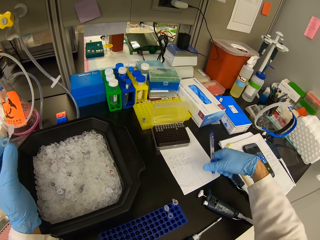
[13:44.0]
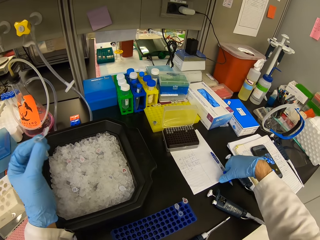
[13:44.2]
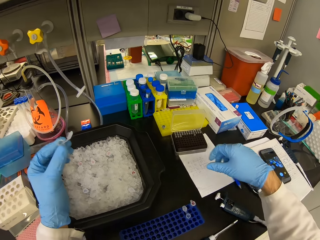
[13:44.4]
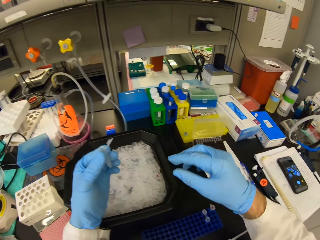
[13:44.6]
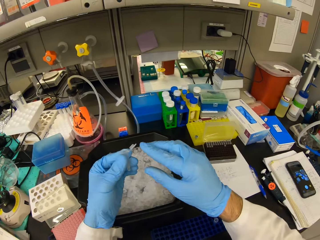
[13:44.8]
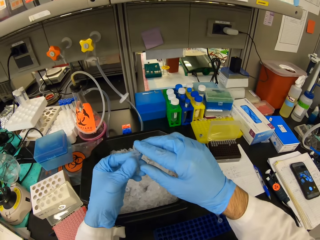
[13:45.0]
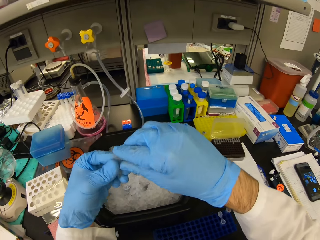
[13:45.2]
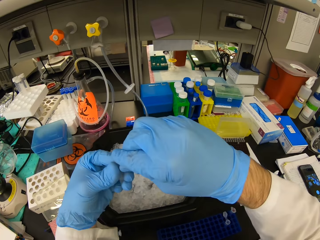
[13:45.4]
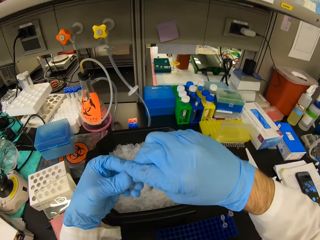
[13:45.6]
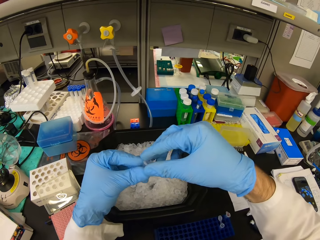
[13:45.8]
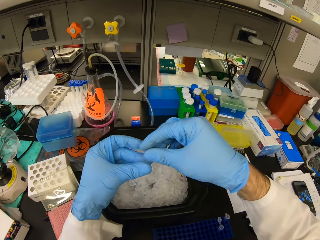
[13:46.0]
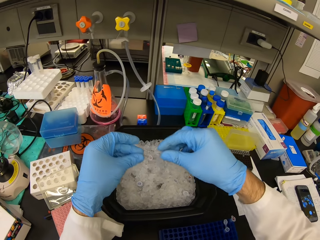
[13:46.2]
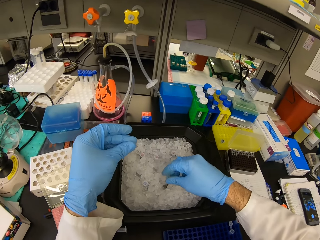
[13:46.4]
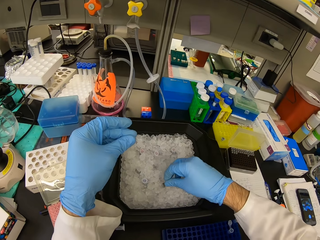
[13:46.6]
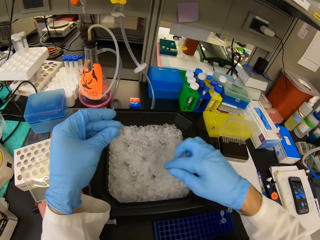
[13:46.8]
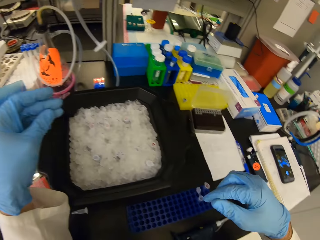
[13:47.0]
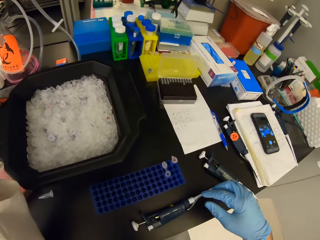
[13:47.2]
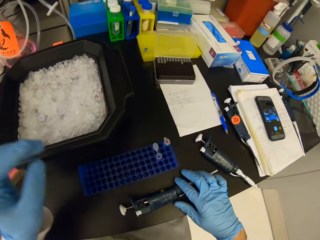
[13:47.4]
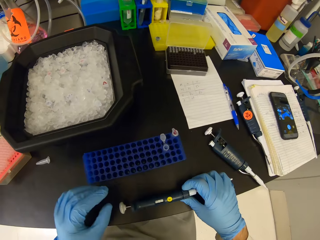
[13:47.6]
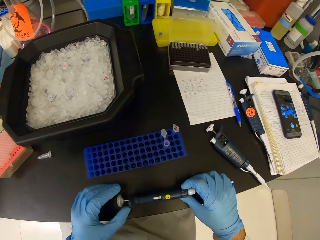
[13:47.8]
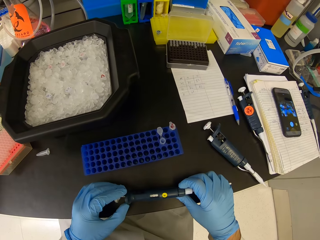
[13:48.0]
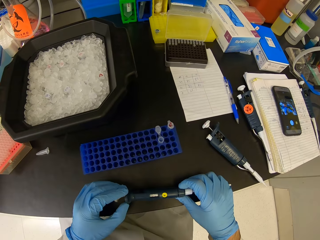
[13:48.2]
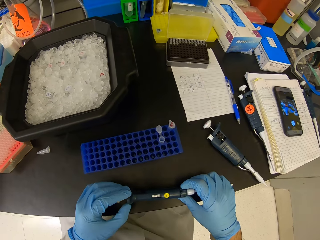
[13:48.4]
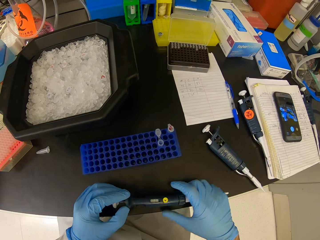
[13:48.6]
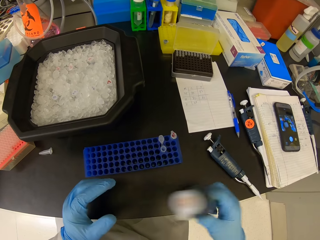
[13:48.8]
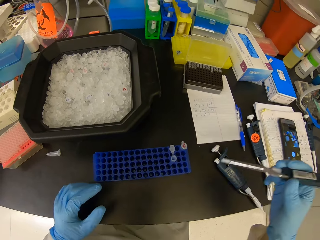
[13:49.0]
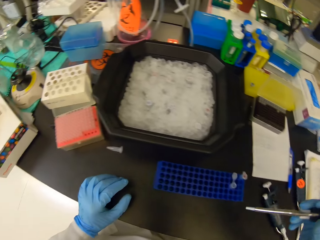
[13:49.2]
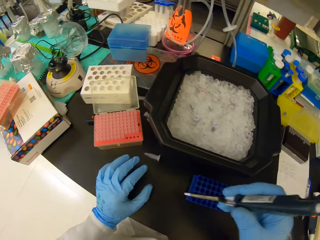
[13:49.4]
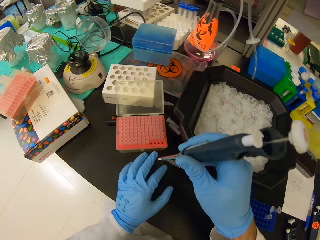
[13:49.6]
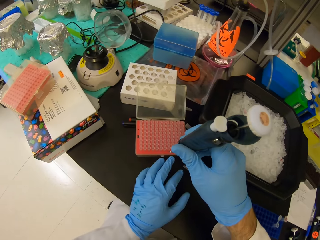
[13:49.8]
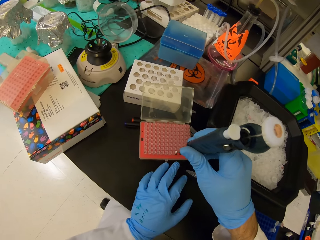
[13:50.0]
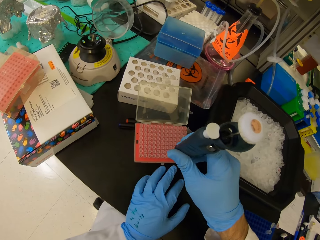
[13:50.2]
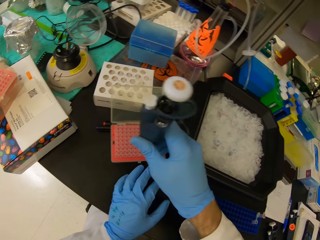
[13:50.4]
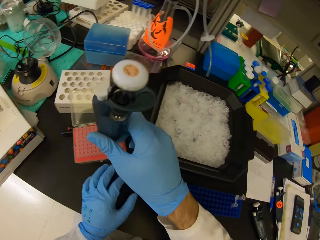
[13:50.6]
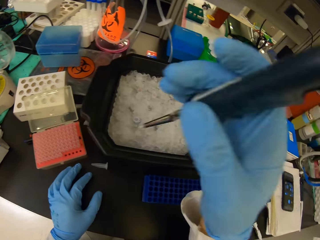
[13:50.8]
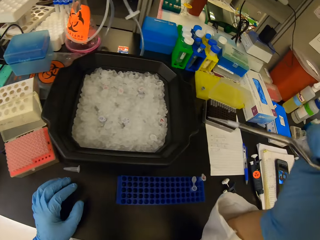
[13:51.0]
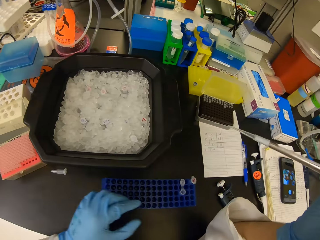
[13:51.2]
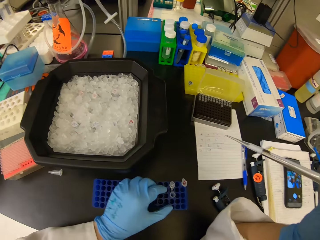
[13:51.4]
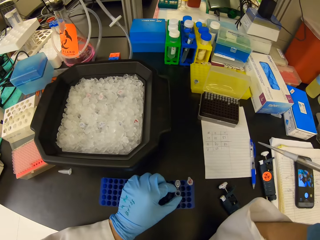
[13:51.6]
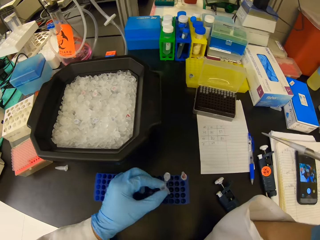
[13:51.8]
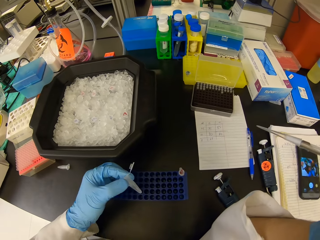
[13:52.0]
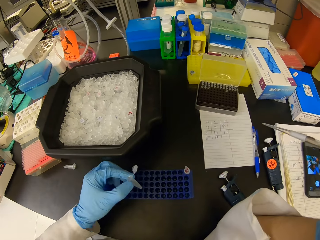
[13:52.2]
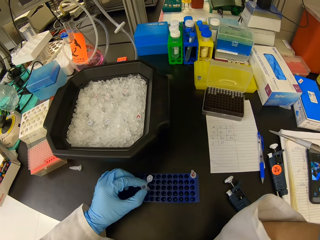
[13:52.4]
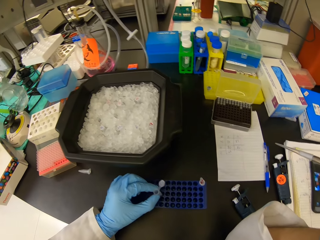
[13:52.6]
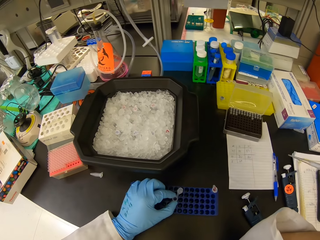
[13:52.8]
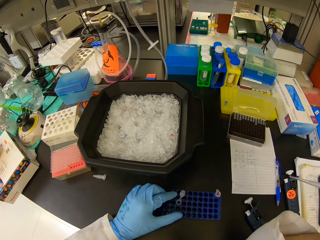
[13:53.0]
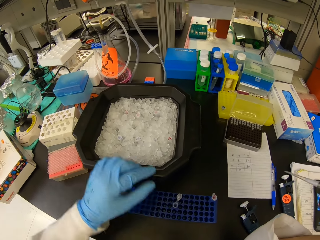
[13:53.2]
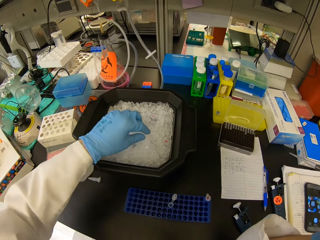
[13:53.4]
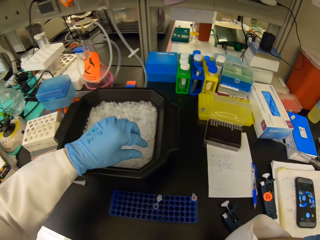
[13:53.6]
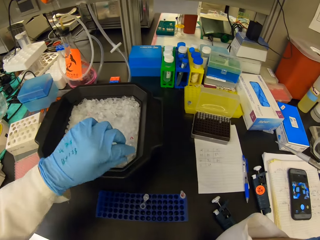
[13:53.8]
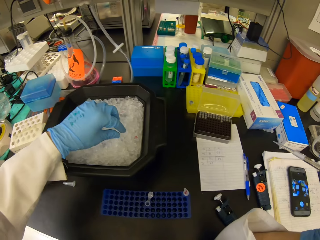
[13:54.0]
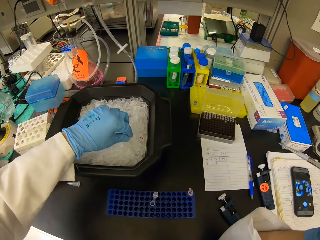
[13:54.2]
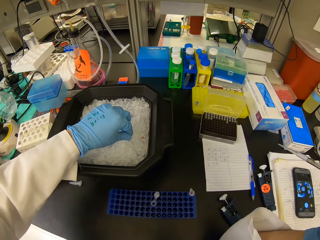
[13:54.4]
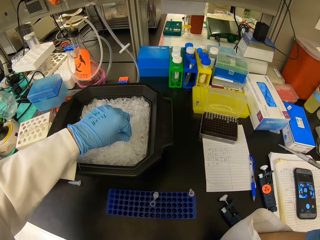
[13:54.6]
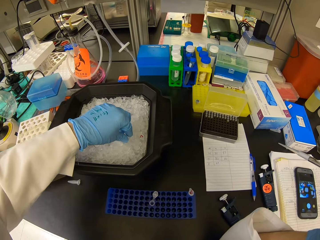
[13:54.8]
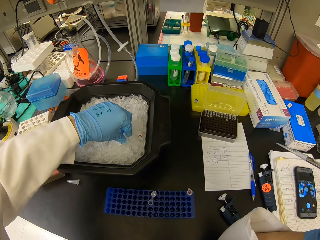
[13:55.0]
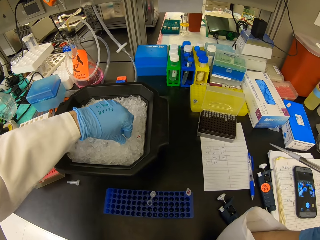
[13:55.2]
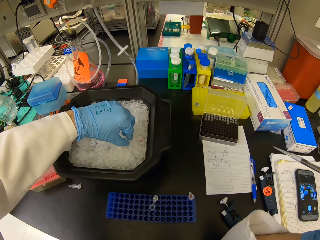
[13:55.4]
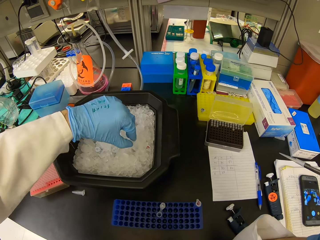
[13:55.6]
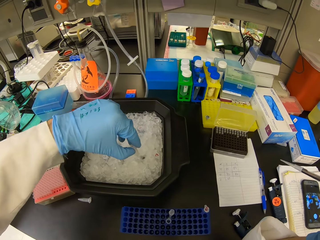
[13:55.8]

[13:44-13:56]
The camera wearer puts the pen on the table. They close the lid of the test tube. They place the test tube in the plastic black bowl. They put the pipette pipe in the container. They hold the syringe. They pick up the syringe on the table with right hand. They place the syringe in the lab storage rack. They pick liquid substance on the cell tray. They lift up the syringe in right hand. They pick up the test tube from the rack. They place the plastic test tube back in the rack. They pick a test tube from the black plastic bowl.

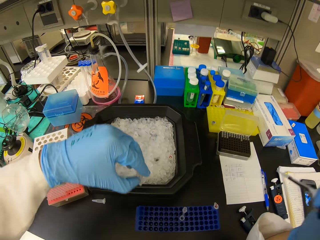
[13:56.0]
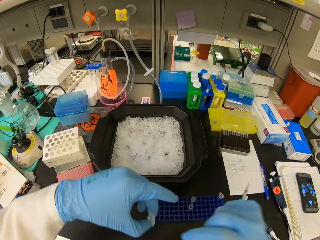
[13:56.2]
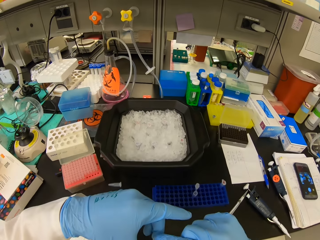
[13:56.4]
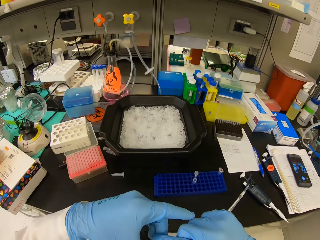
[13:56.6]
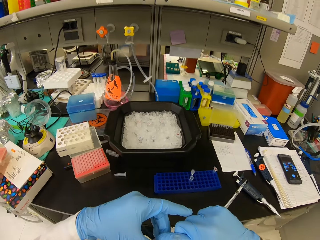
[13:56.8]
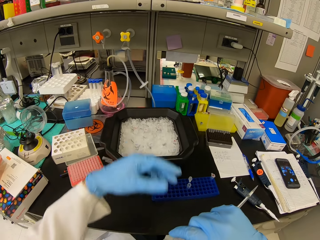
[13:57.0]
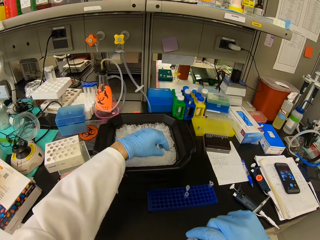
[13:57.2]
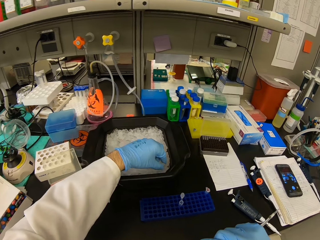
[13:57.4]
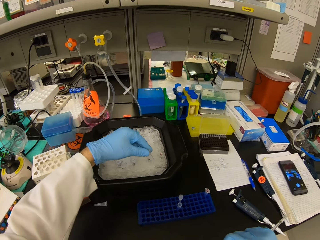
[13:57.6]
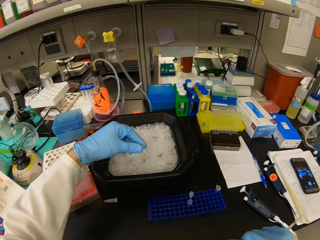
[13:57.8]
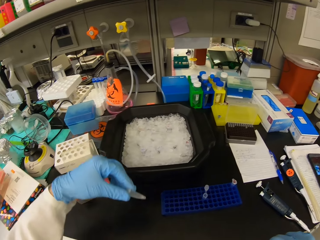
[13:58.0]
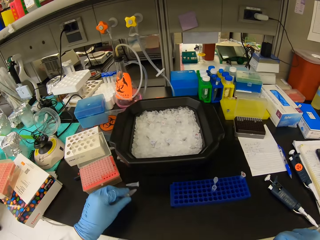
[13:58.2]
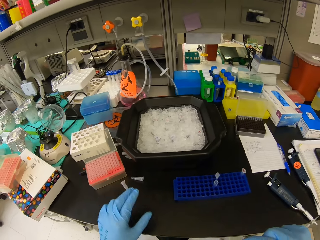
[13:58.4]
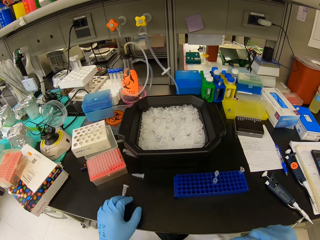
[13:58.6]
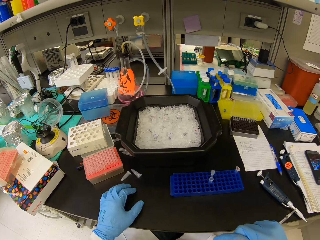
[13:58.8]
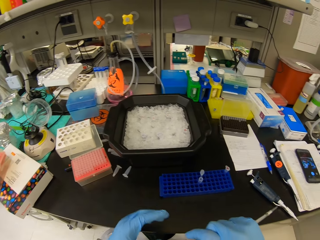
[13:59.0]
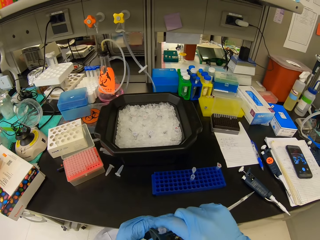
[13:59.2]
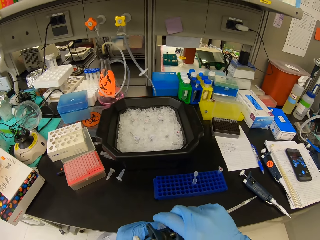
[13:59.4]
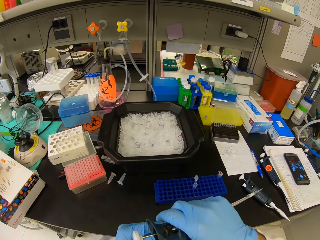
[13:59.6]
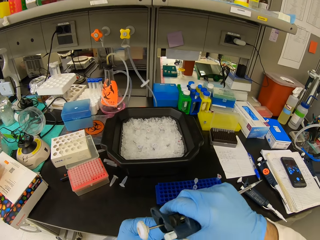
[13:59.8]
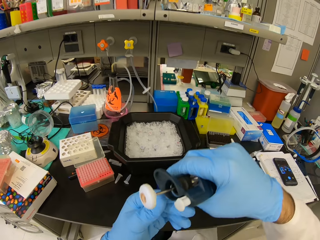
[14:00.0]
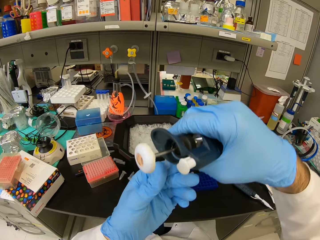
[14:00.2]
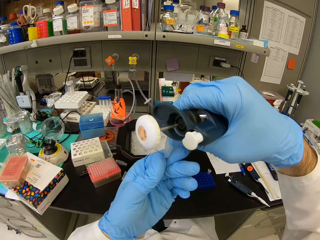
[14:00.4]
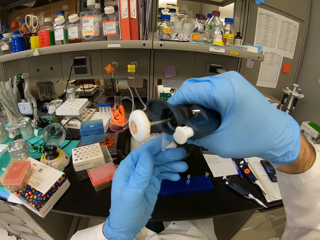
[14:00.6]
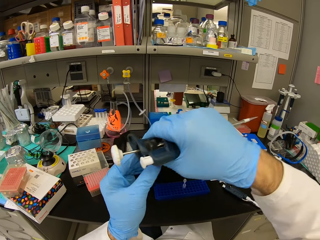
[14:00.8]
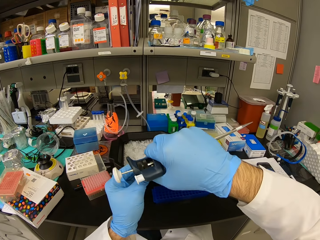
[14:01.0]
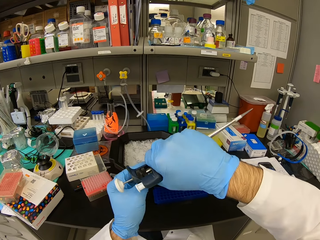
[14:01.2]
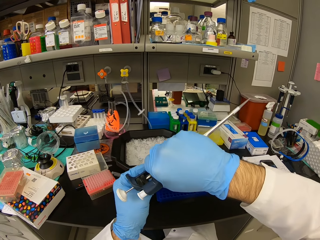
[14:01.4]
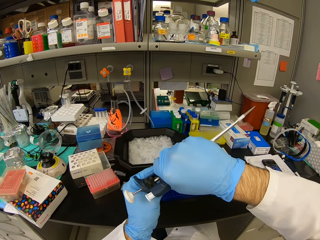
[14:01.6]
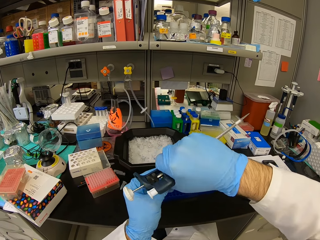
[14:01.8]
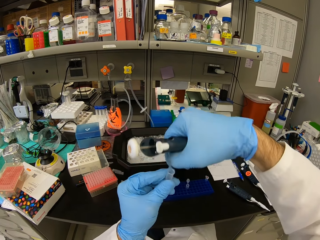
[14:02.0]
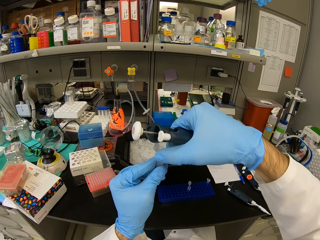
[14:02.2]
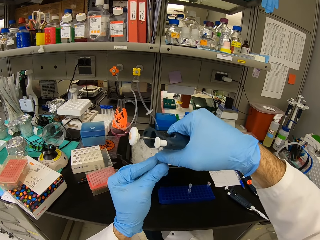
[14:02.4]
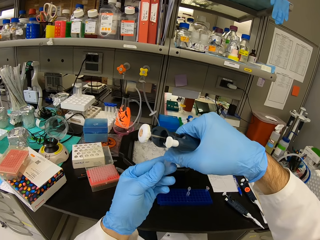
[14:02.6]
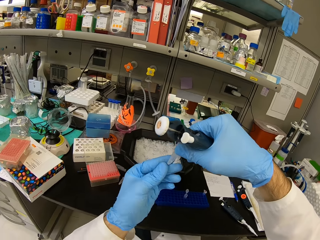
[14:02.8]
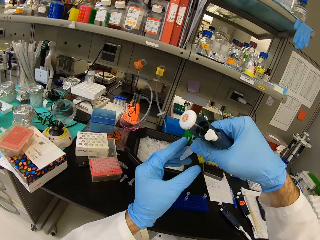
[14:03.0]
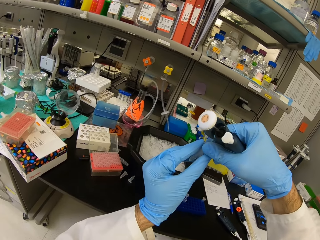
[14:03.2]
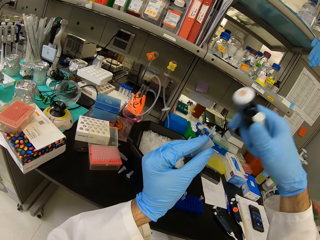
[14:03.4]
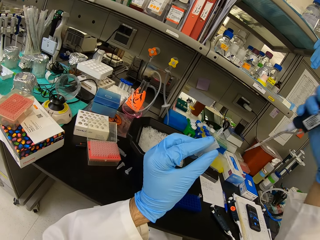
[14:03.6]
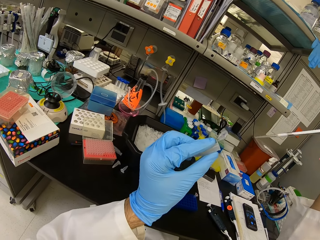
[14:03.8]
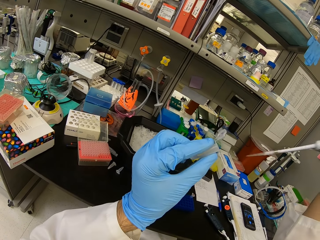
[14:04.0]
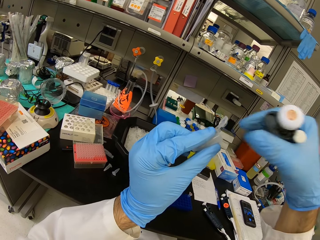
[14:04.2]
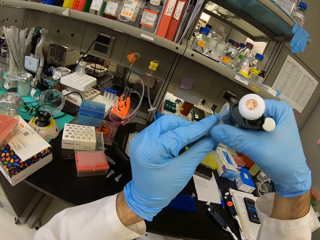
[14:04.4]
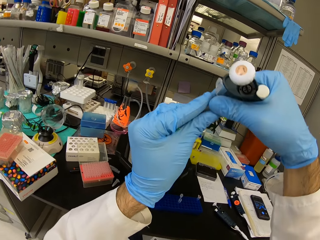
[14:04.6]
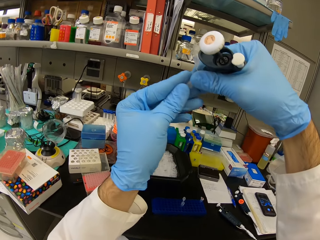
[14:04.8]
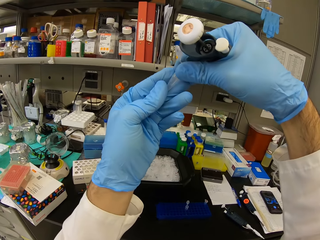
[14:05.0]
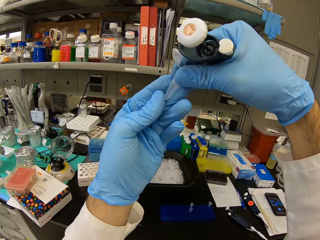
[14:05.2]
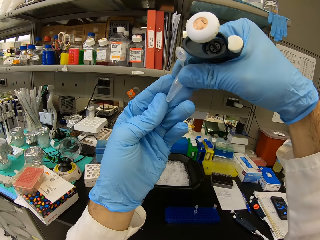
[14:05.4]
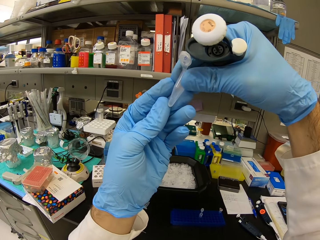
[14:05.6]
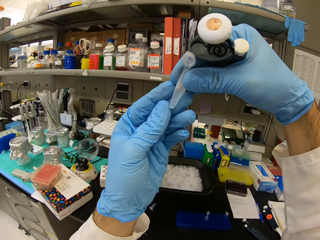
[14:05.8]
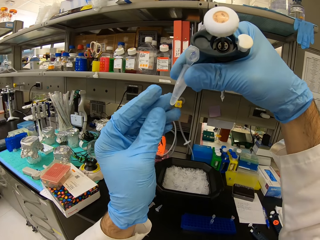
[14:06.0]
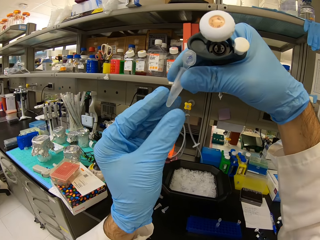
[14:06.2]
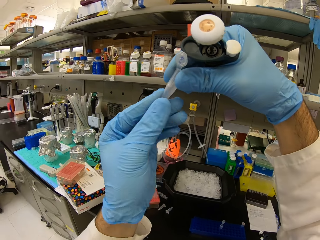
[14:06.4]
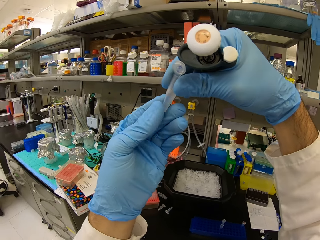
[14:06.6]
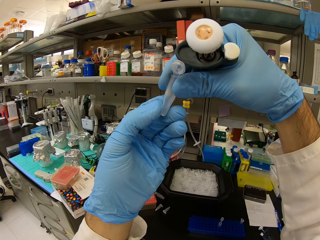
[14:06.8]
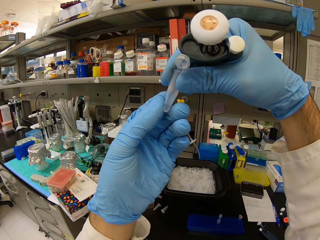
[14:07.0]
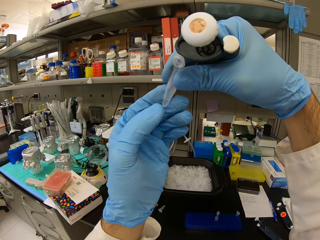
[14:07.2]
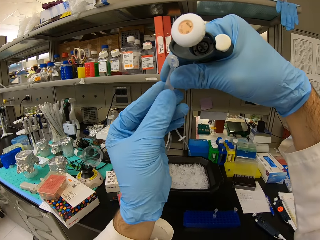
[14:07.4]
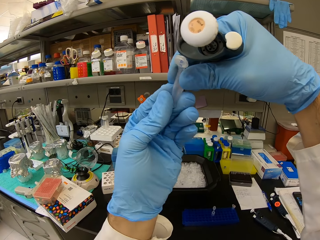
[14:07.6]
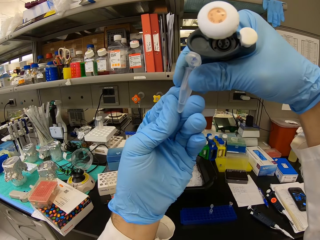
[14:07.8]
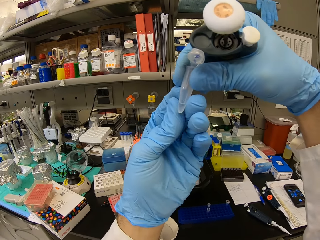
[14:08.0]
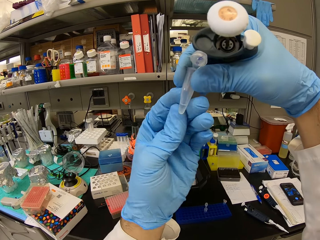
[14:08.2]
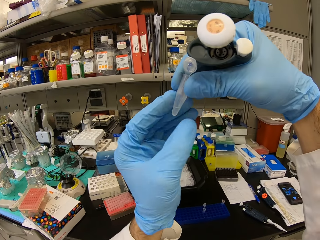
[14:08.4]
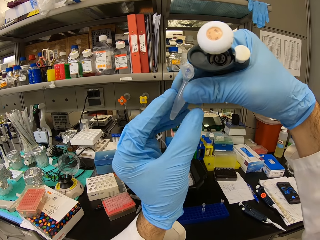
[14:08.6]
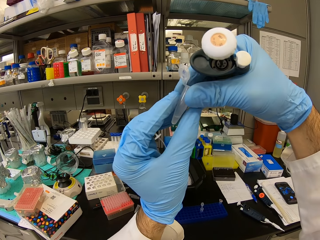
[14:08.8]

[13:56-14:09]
The camera wearer picks the pipette pipe on the container. They hold the test tube with right hand. They pick another test tube from the black plastic bowl. They place the test tube on the table. They lift up the tube in hand. They check the pipette pipe. They open the test tube cover. They look at the test tube.
